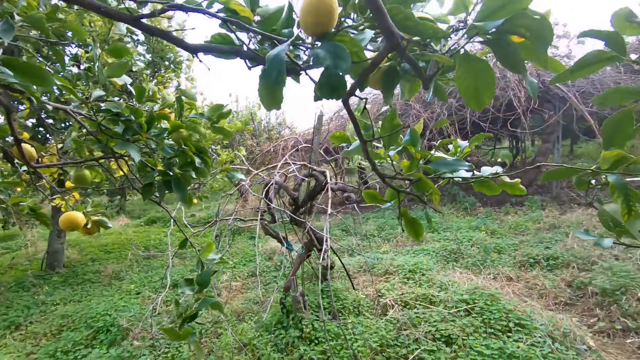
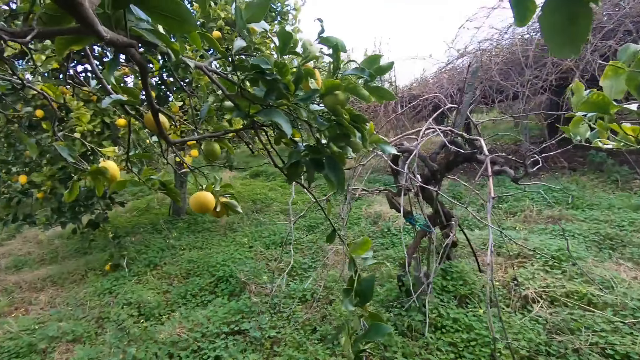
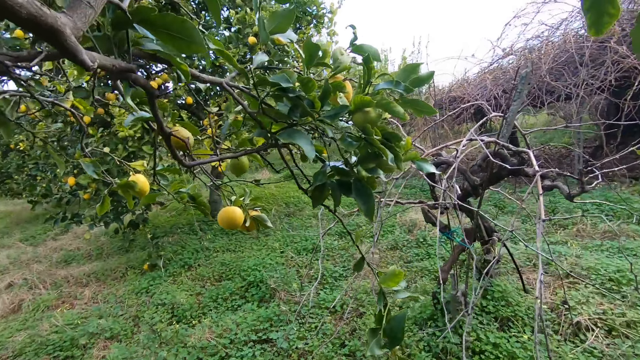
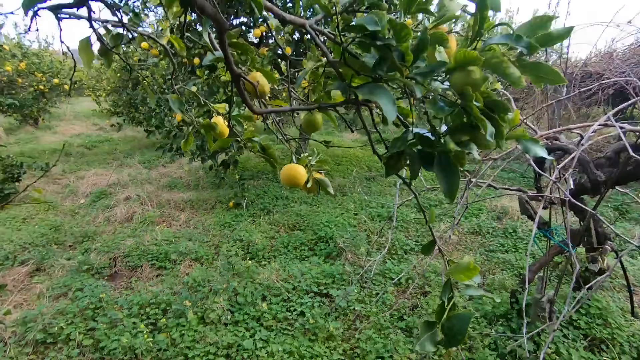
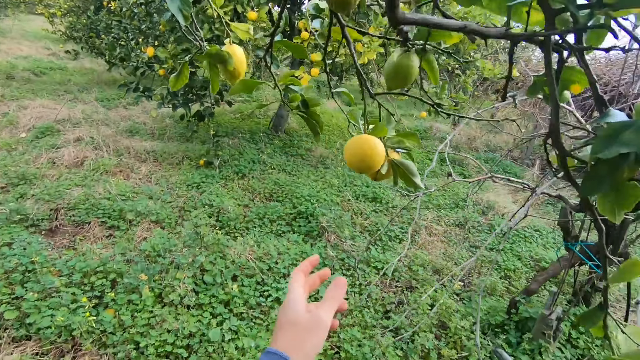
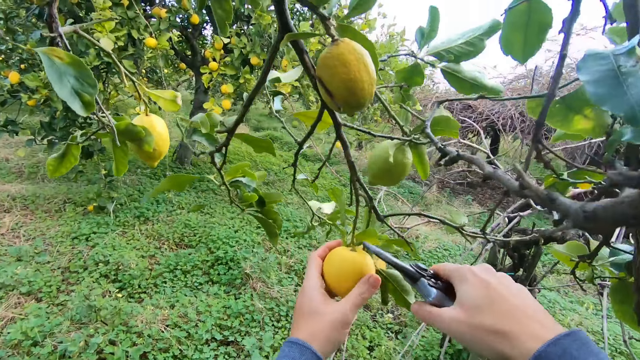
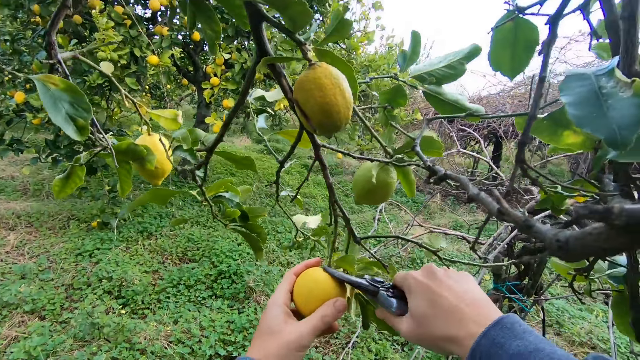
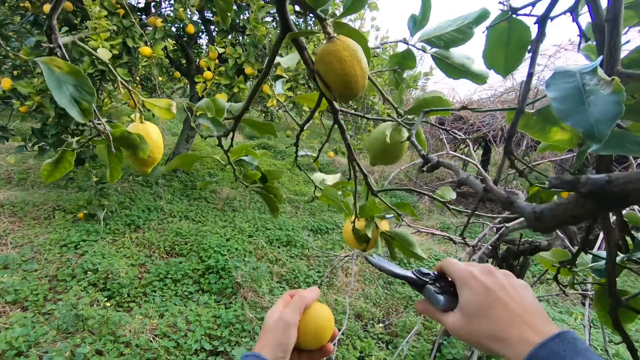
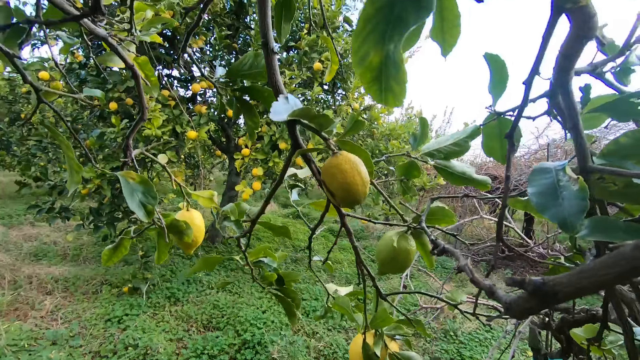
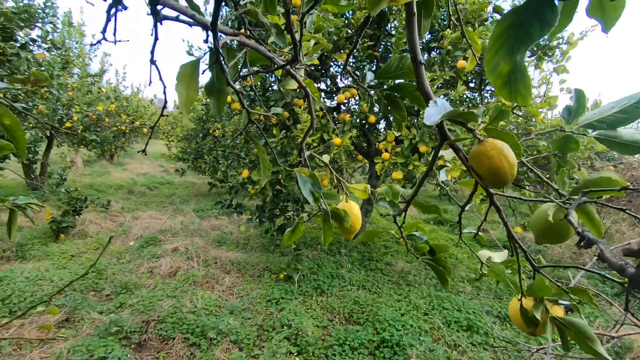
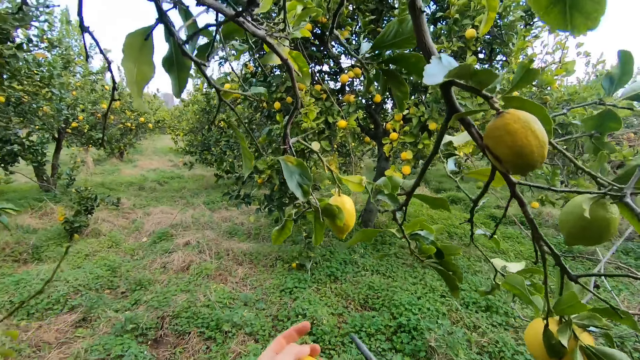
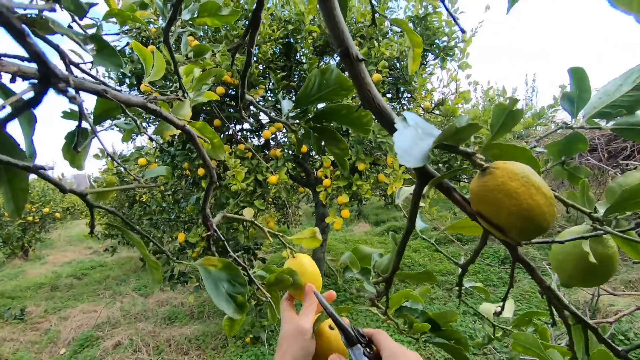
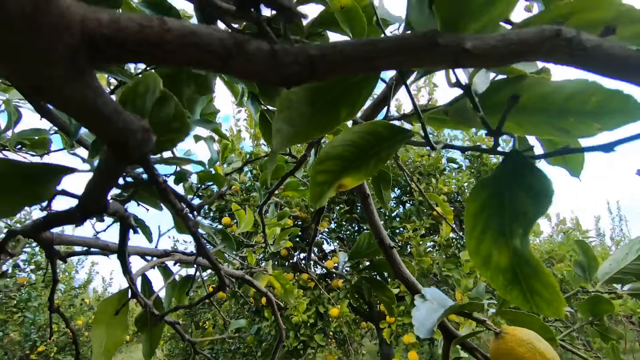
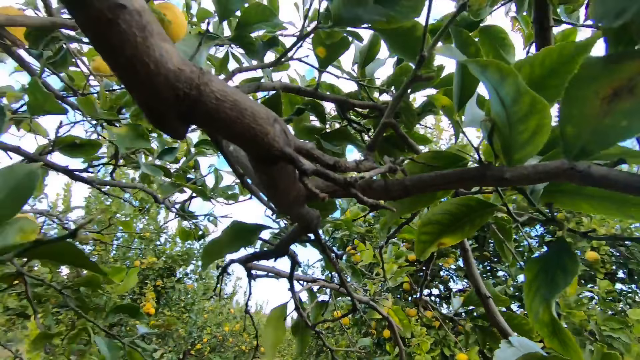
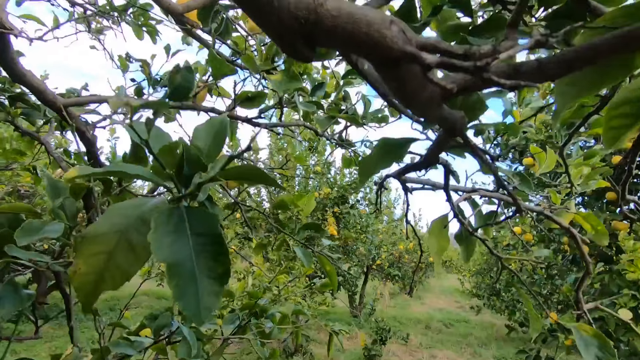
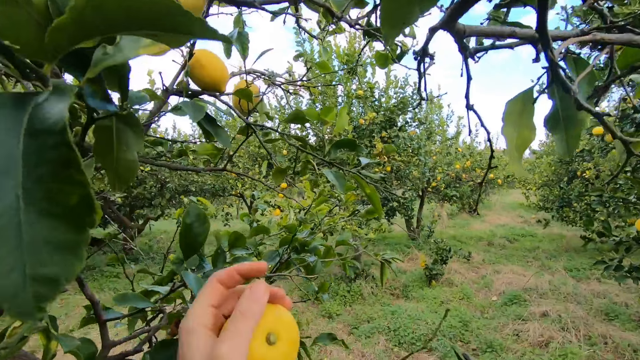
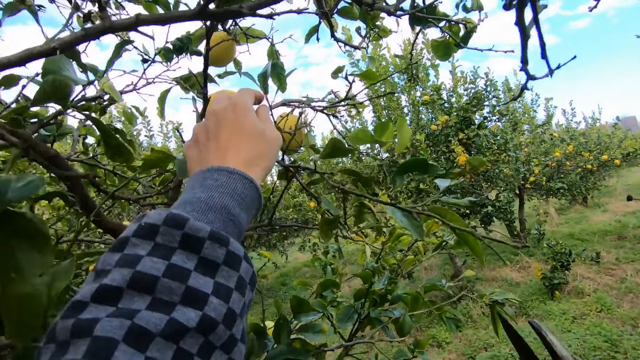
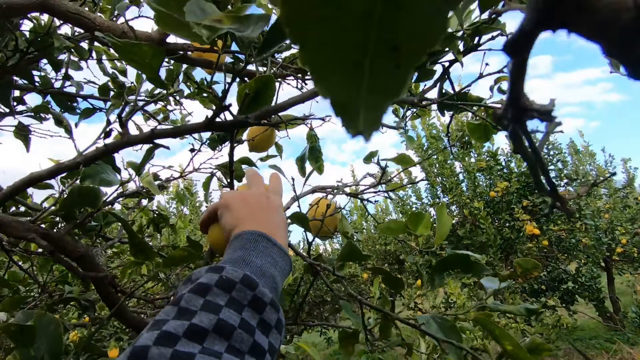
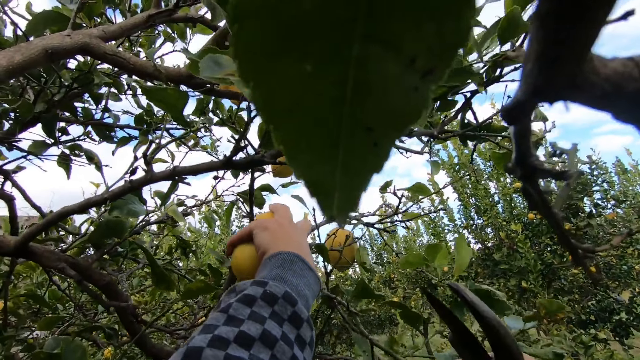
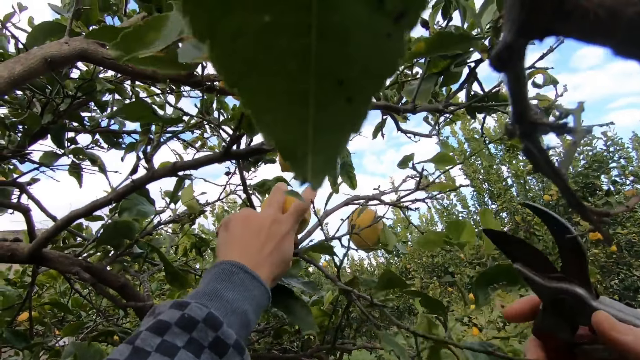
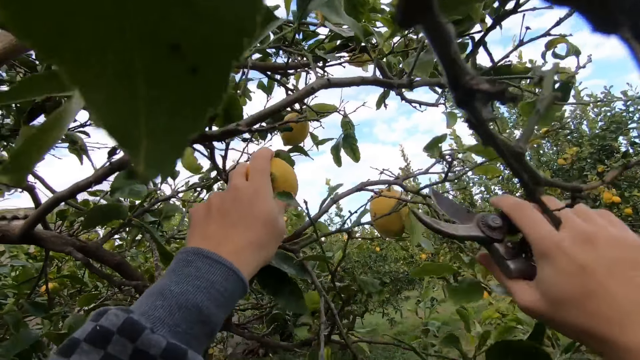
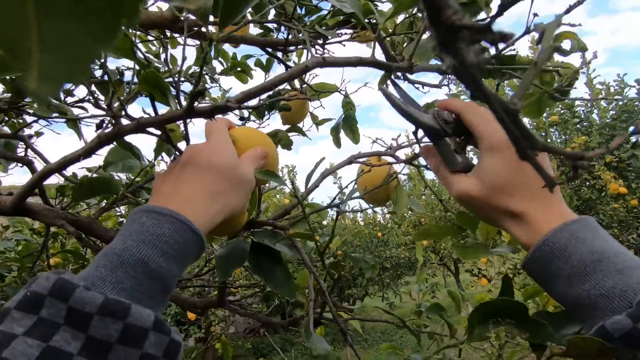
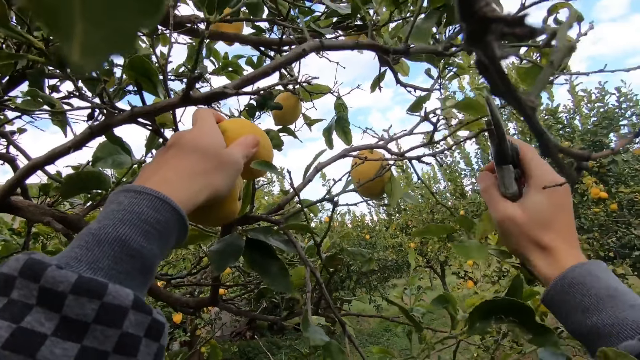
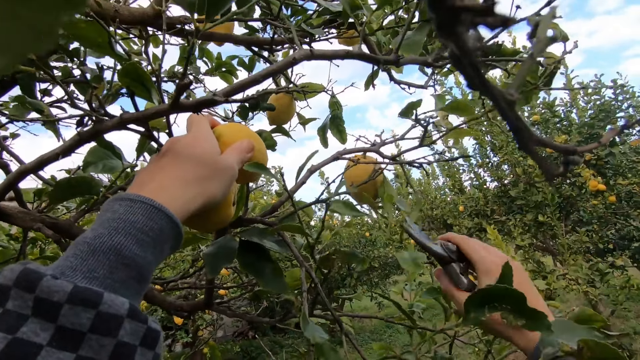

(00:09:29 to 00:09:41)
The camera wearer moves on the other part of the lemon tree. He holds a lemon on the tree with his left hand. He cuts the lemon with the cutter in his right hand. He holds another lemon on the tree with his left hand. He does so again.

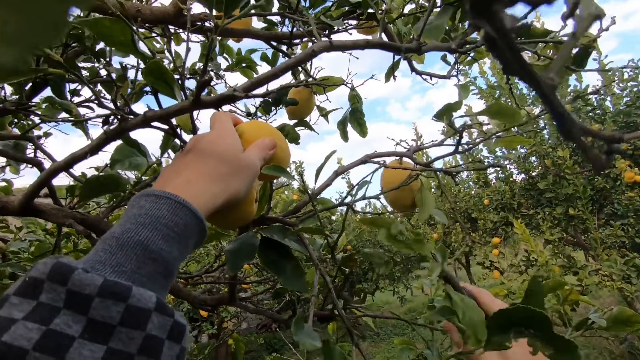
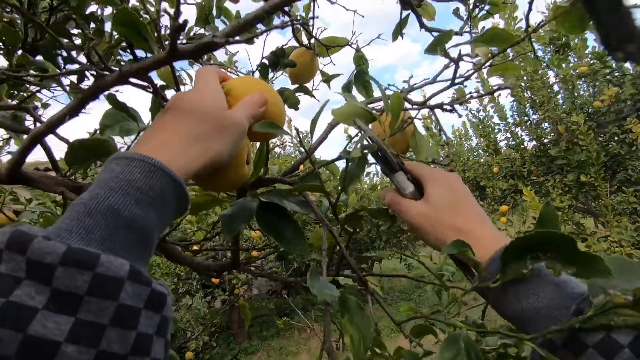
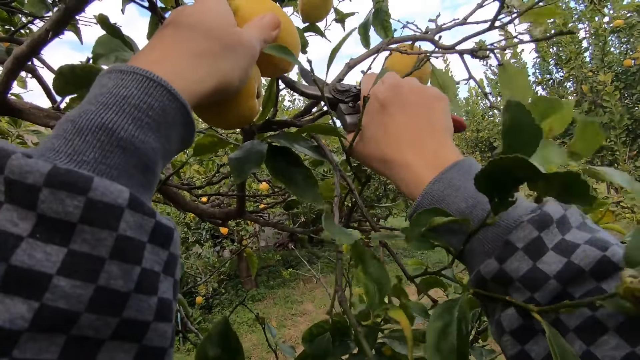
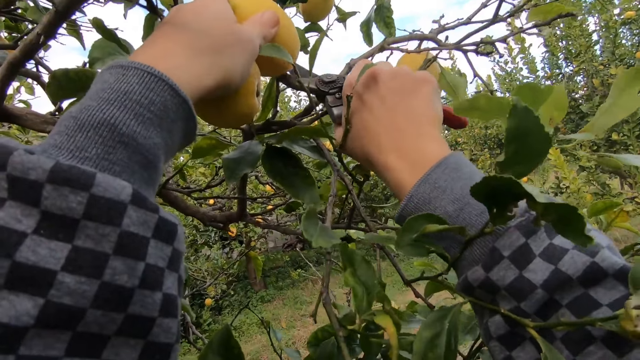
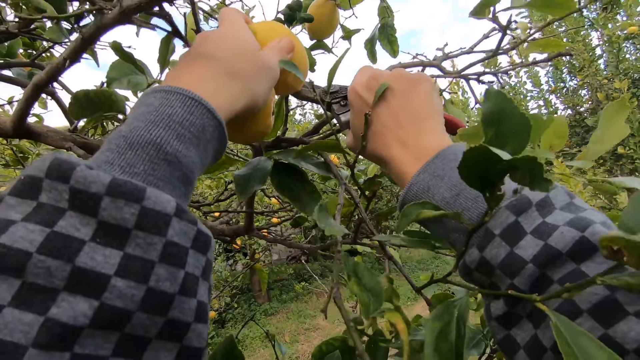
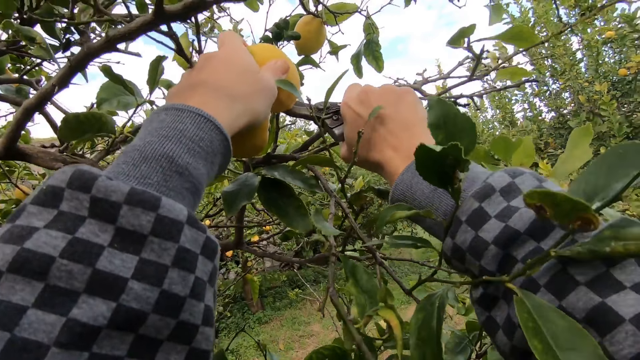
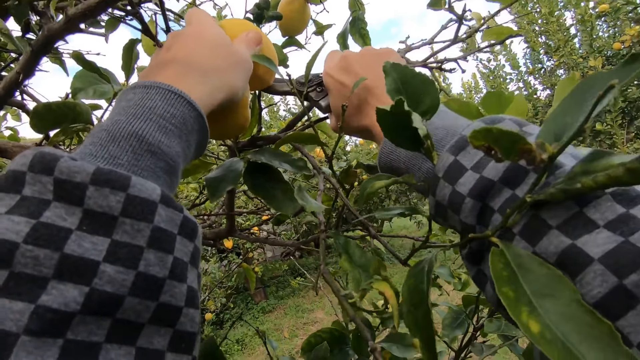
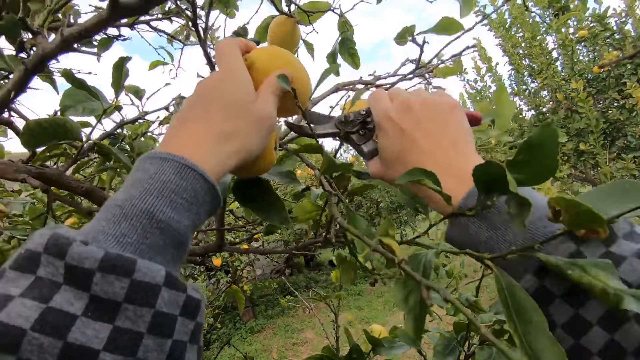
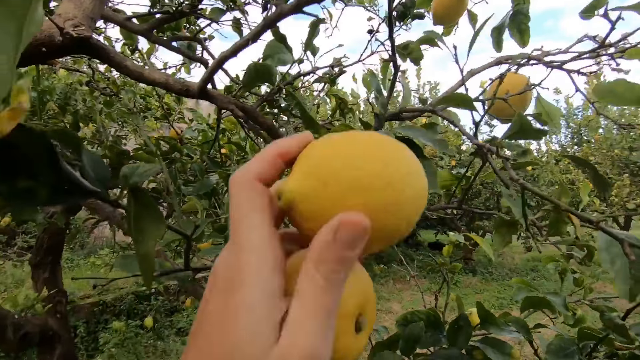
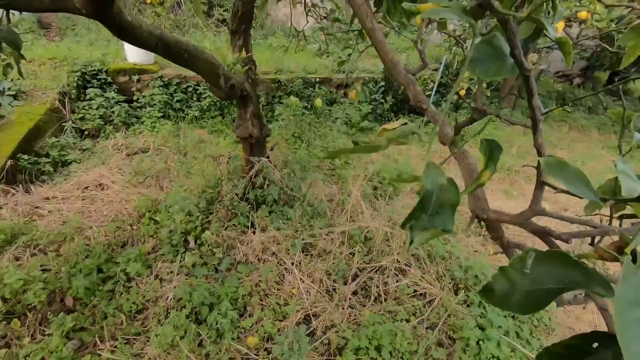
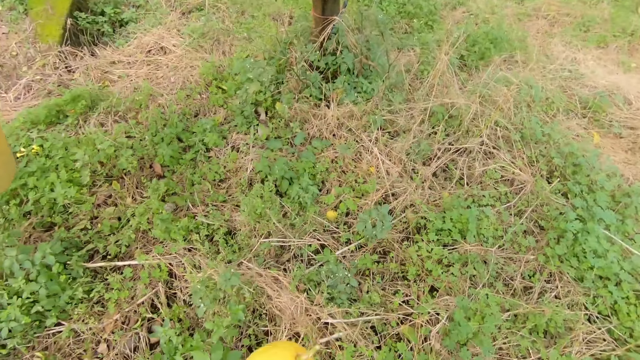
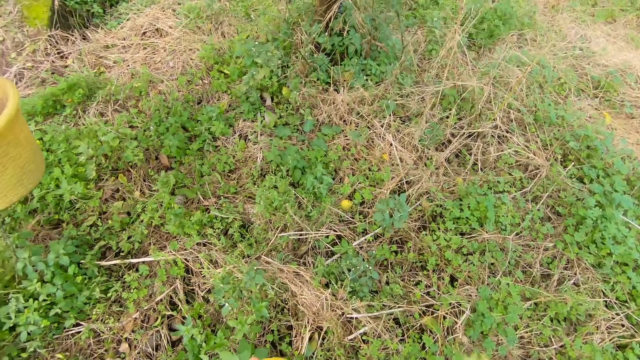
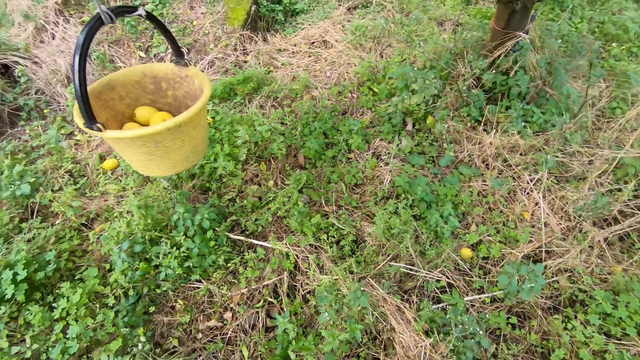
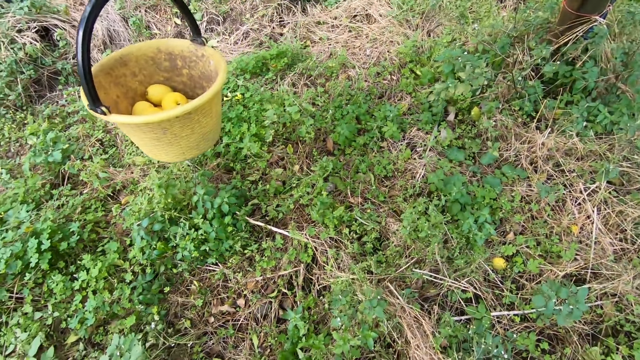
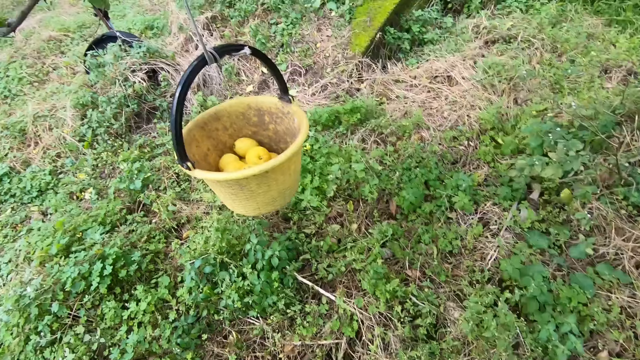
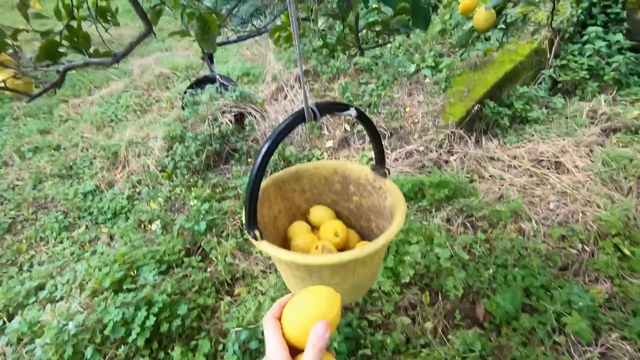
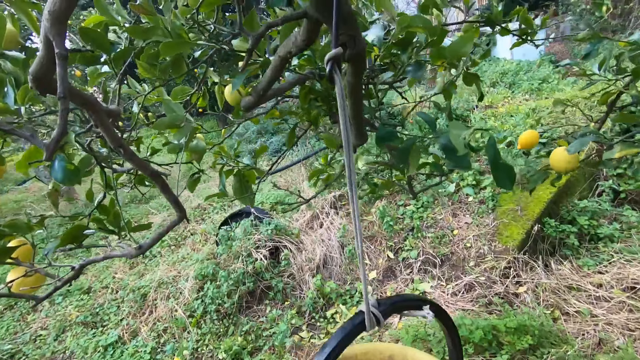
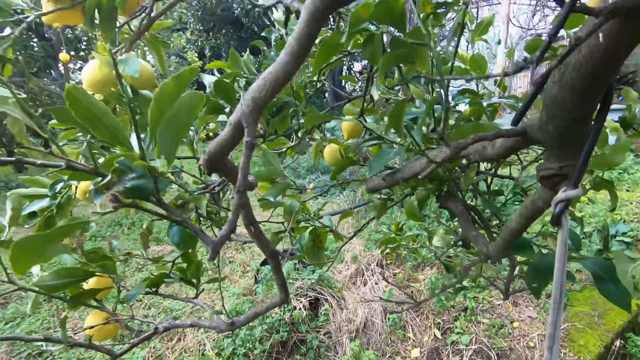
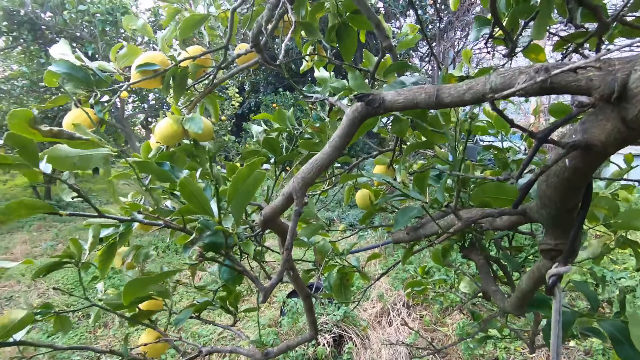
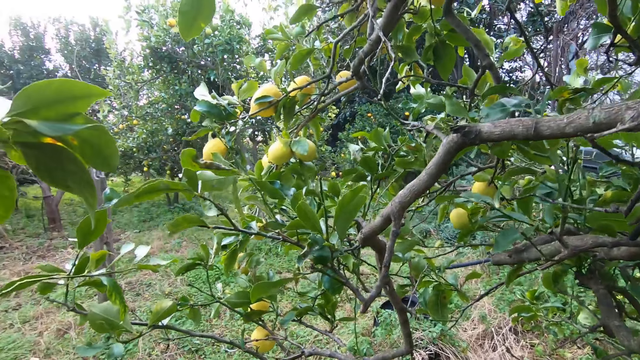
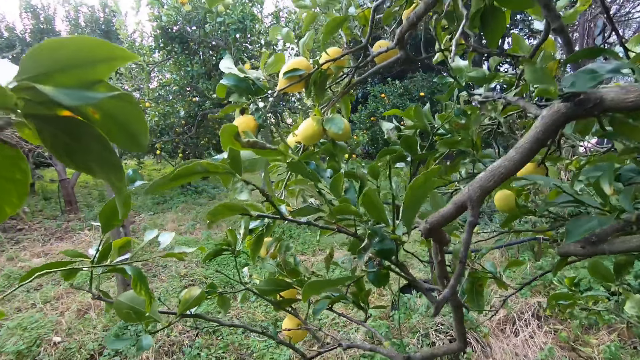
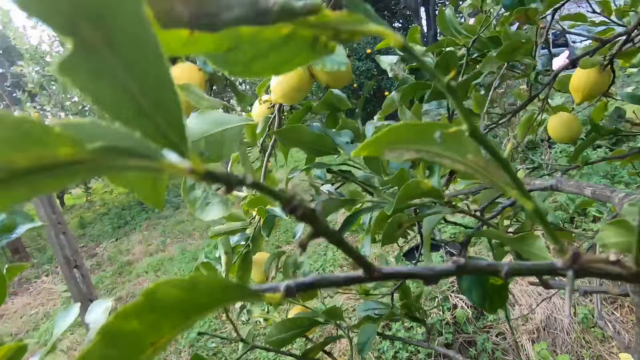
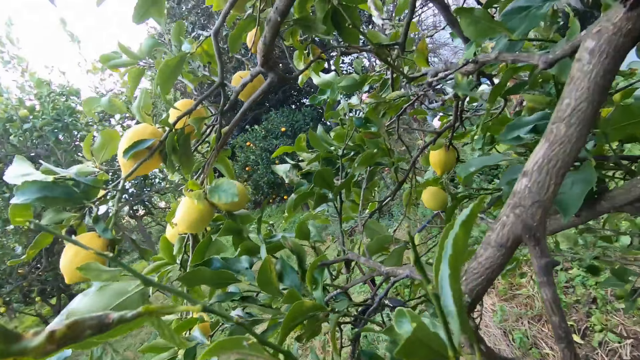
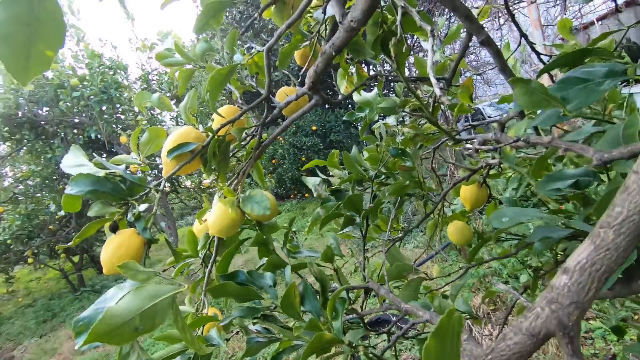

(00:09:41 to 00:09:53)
The camera wearer cuts the lemon with the cutter in his right hand. He drops the lemon in the bucket with his left hand.
